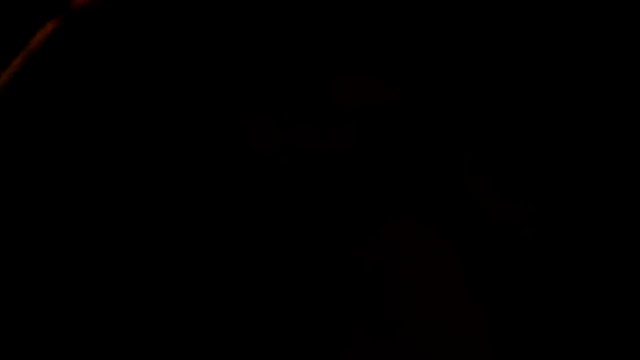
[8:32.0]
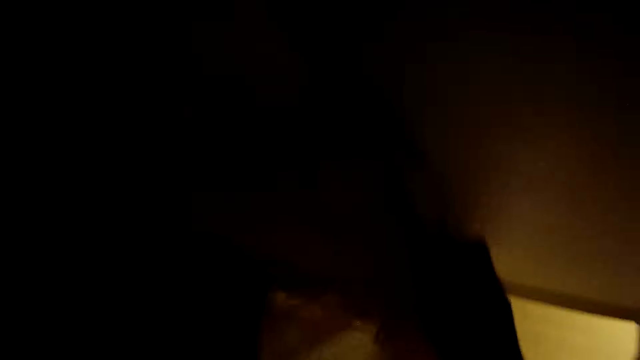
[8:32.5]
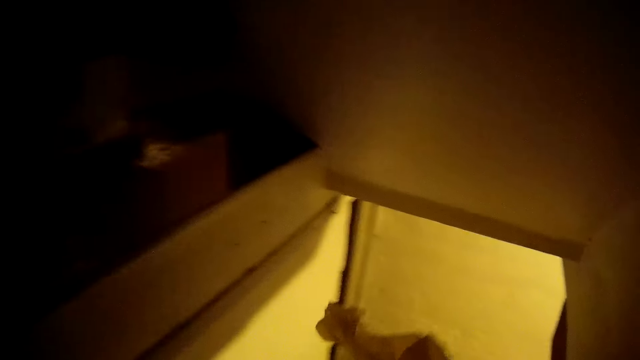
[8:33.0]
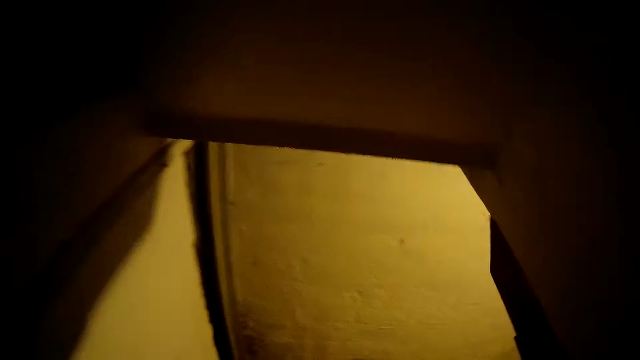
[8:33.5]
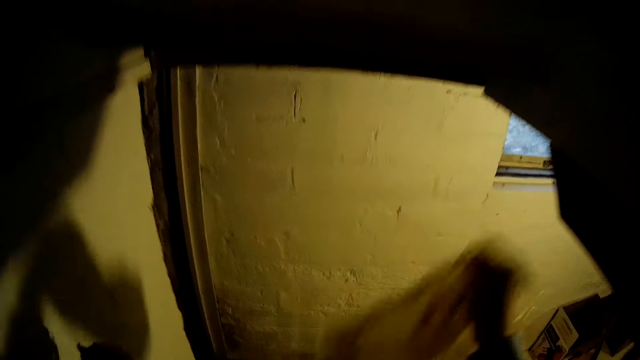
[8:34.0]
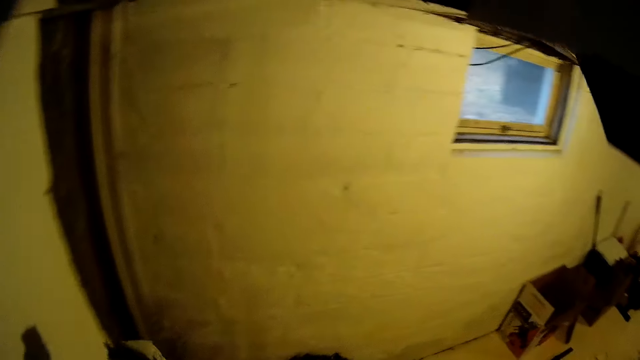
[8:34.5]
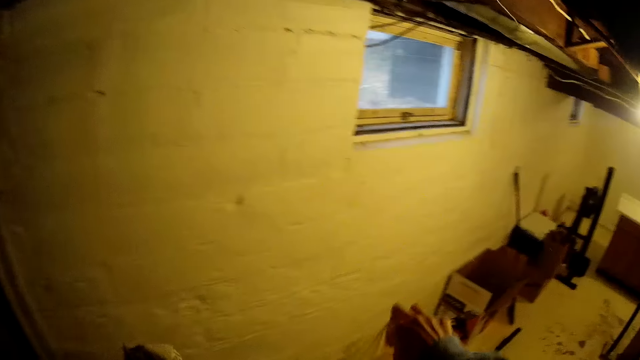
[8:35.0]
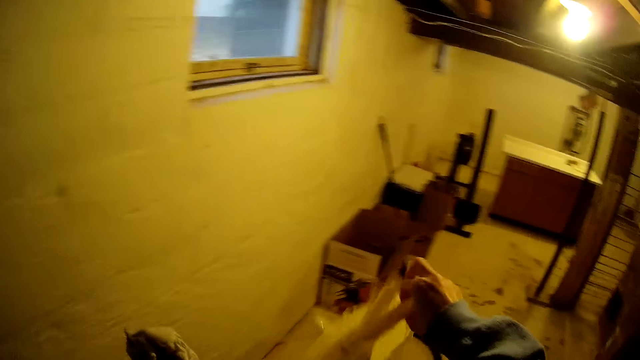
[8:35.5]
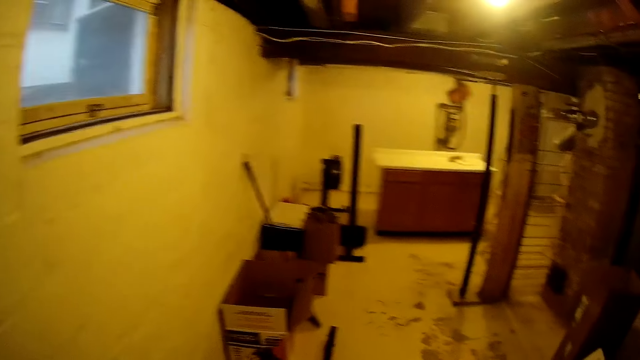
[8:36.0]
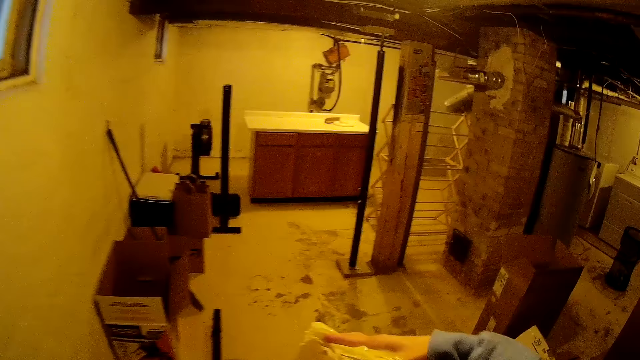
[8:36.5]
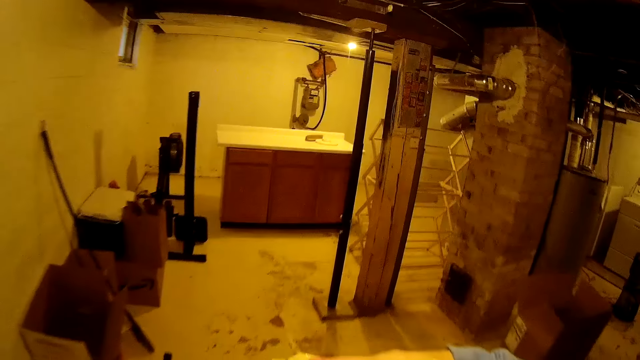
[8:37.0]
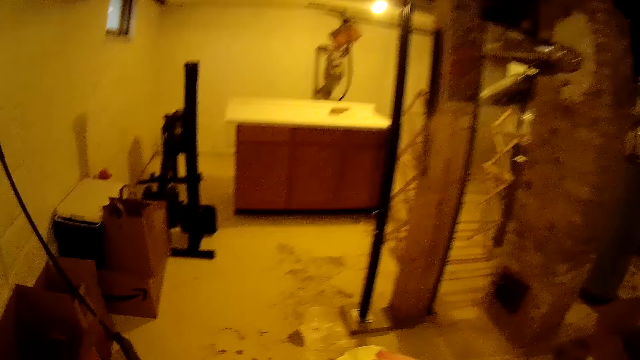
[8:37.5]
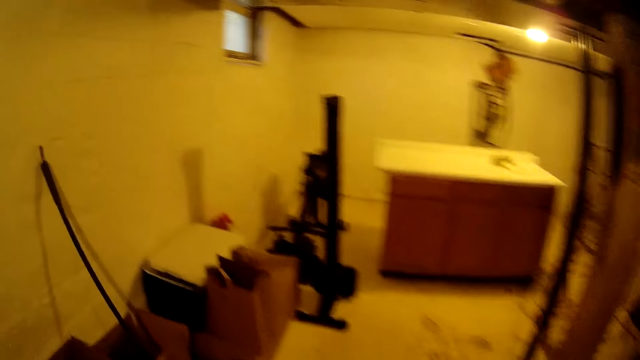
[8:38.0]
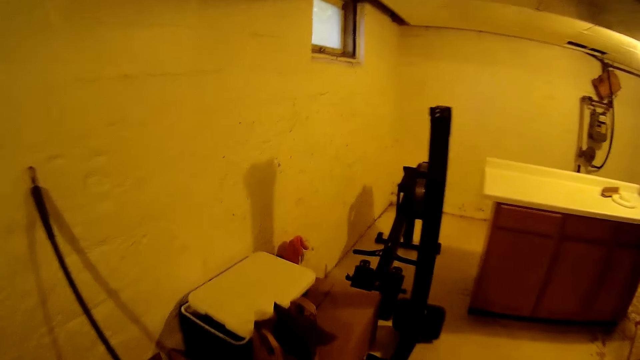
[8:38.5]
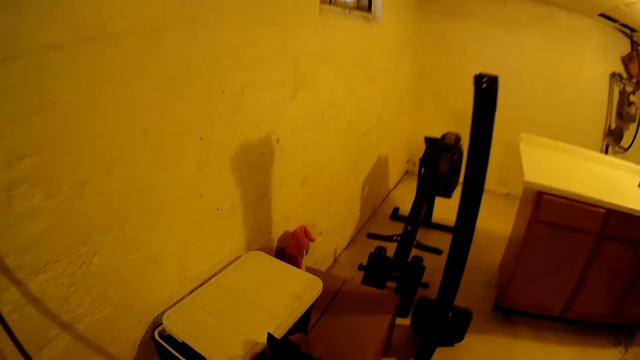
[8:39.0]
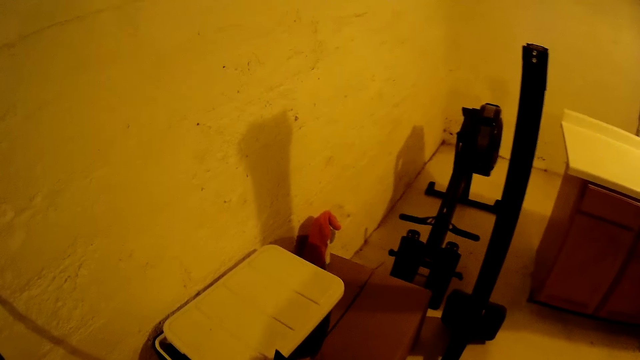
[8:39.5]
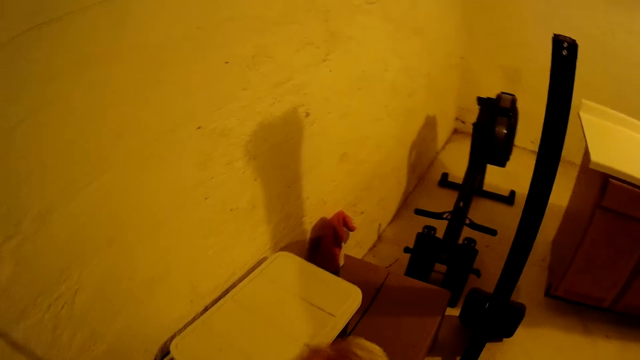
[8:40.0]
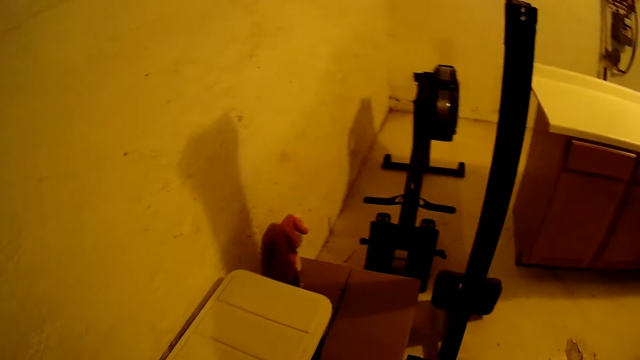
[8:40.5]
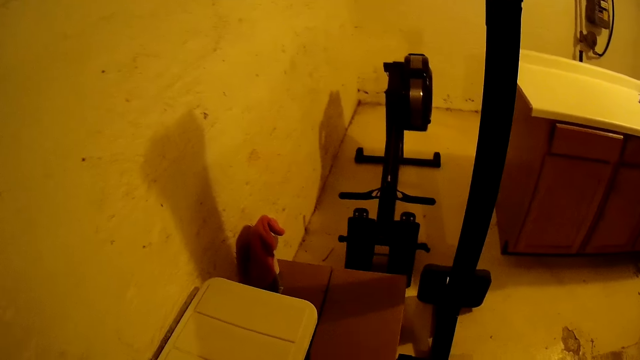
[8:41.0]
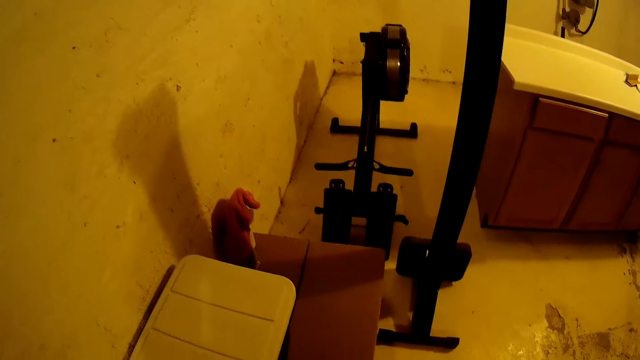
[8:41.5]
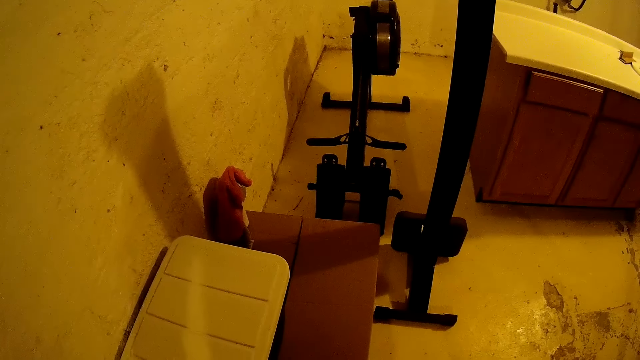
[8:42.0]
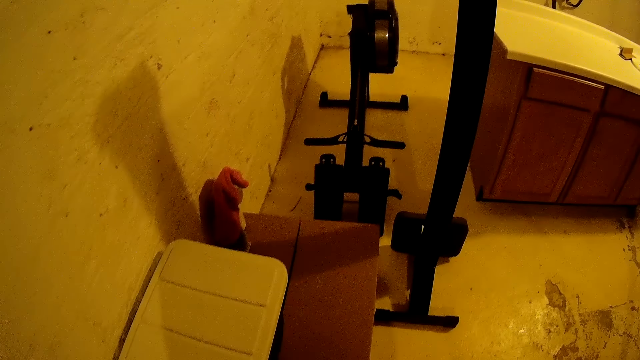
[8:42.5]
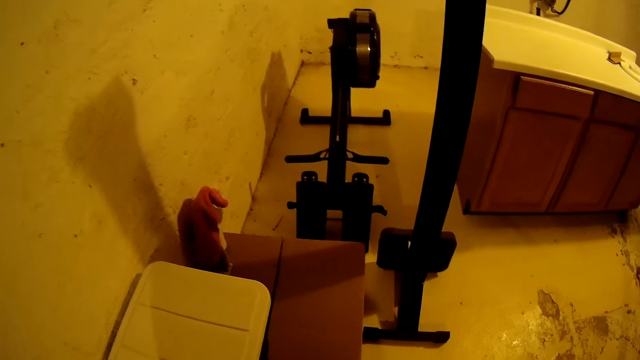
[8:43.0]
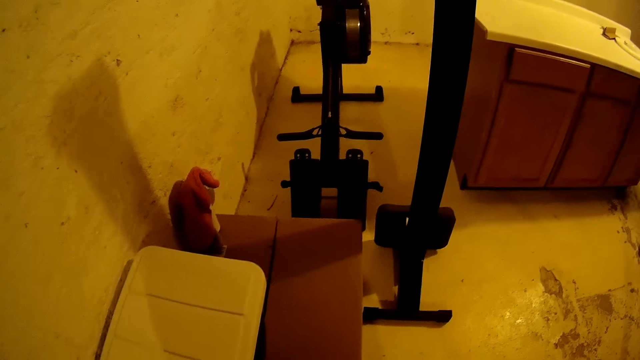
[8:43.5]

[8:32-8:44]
The camera wearer picks up a nylon in his right hand from the wall. He climbs down a staircase. He shakes the nylon in his right hand.

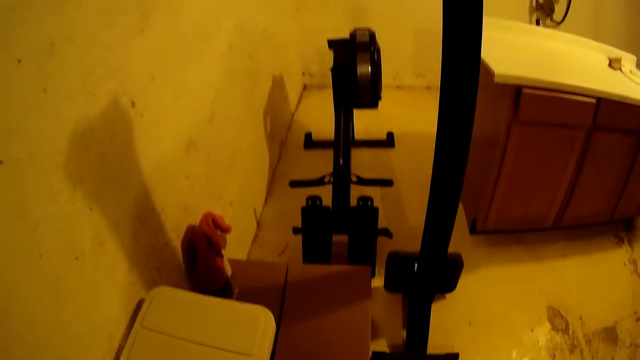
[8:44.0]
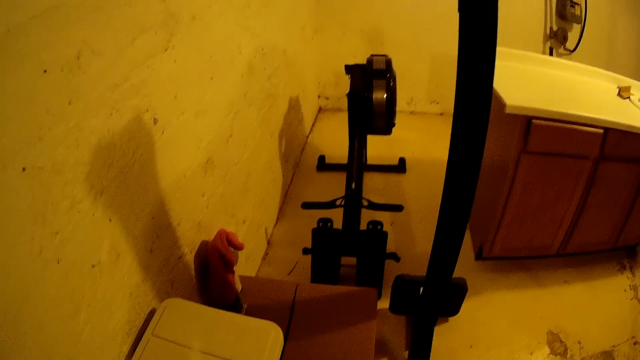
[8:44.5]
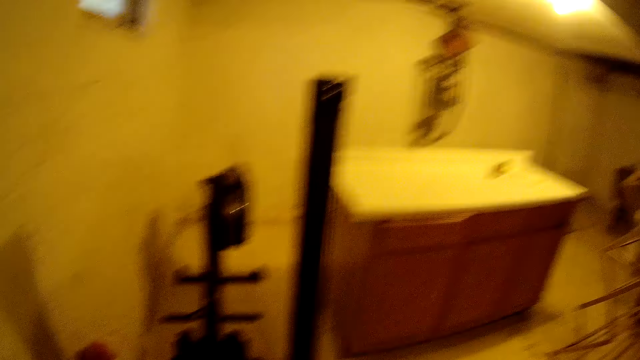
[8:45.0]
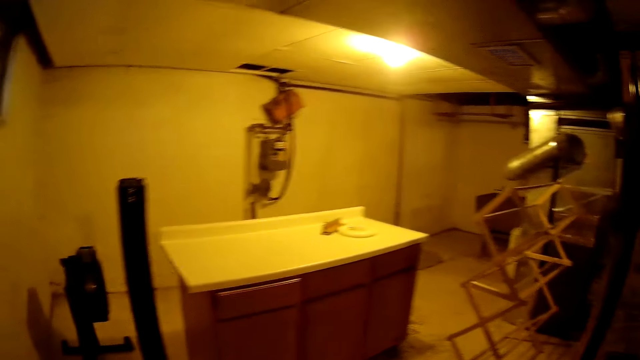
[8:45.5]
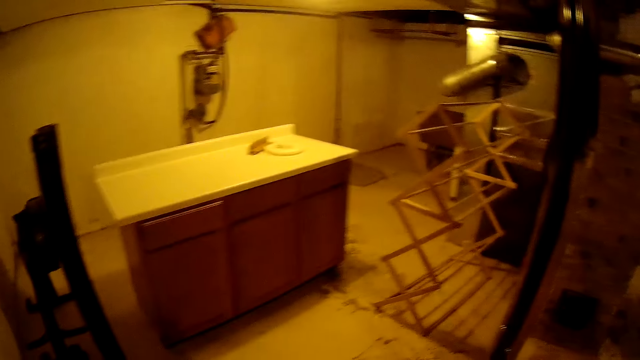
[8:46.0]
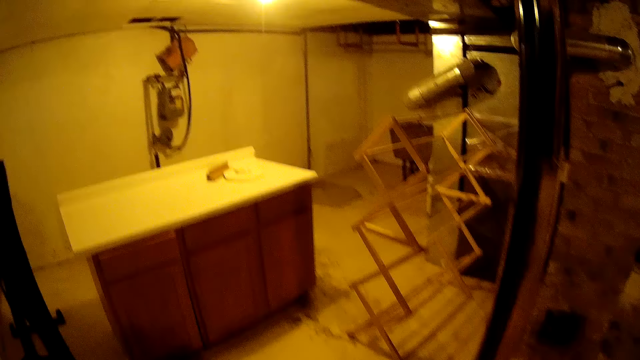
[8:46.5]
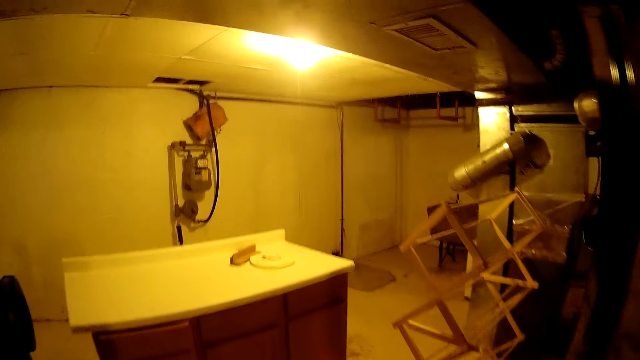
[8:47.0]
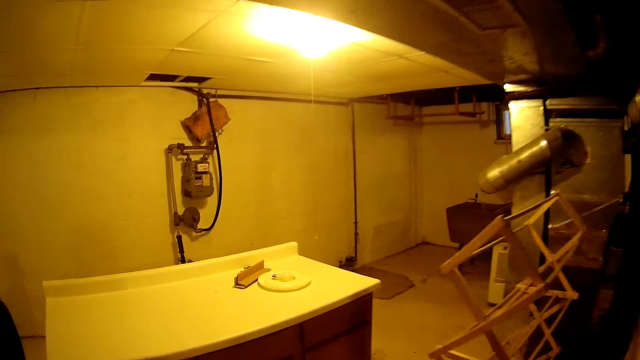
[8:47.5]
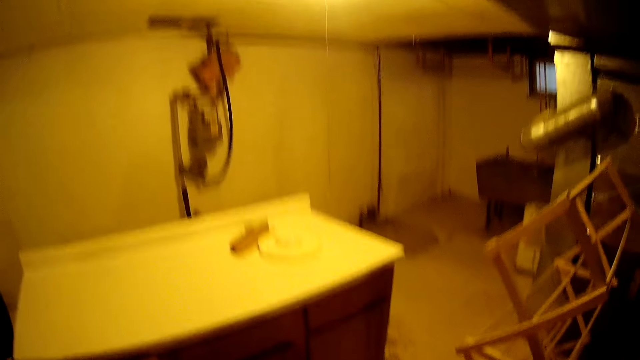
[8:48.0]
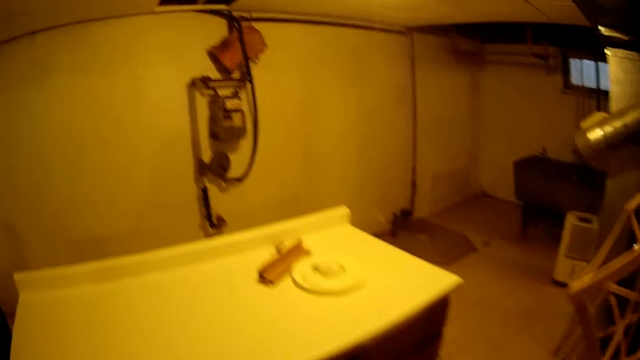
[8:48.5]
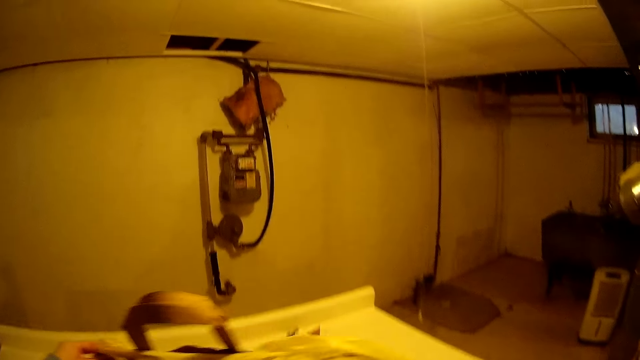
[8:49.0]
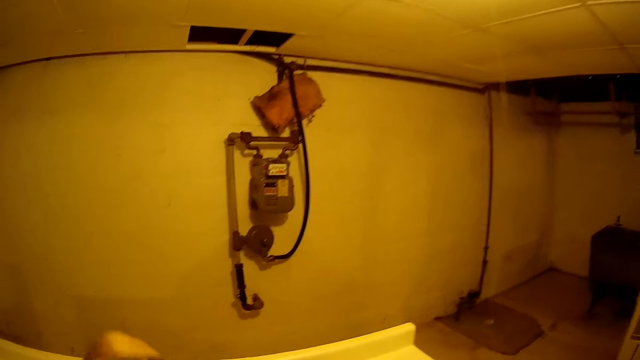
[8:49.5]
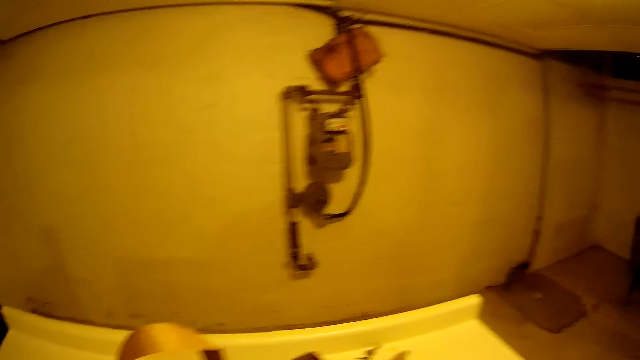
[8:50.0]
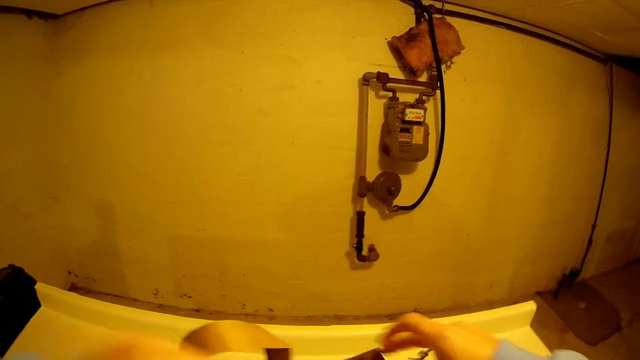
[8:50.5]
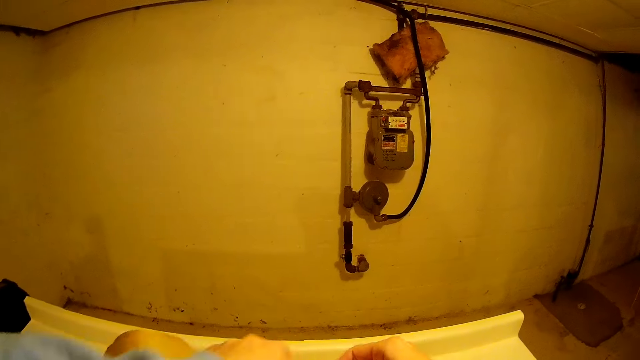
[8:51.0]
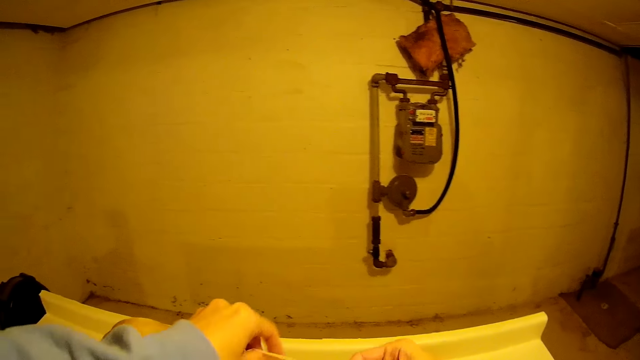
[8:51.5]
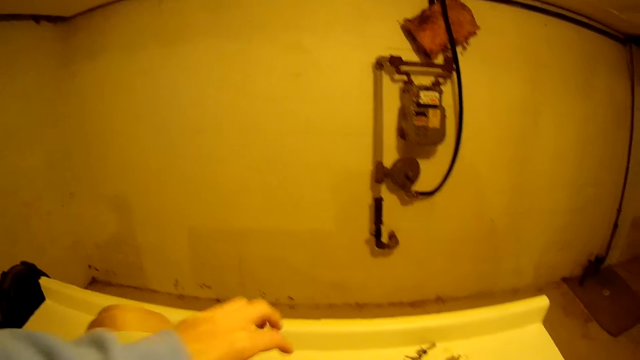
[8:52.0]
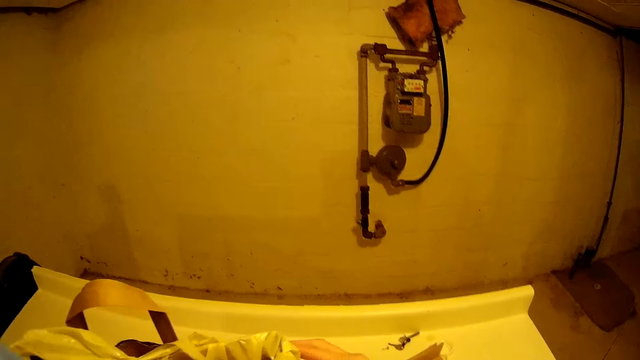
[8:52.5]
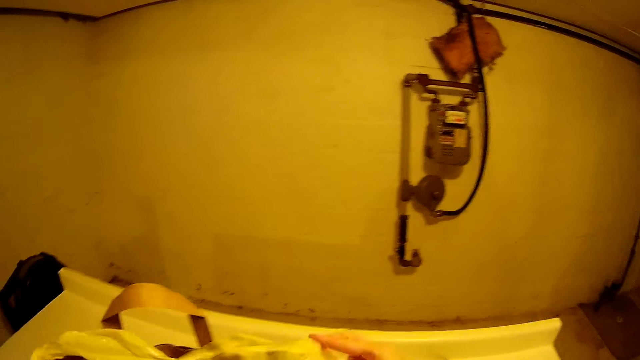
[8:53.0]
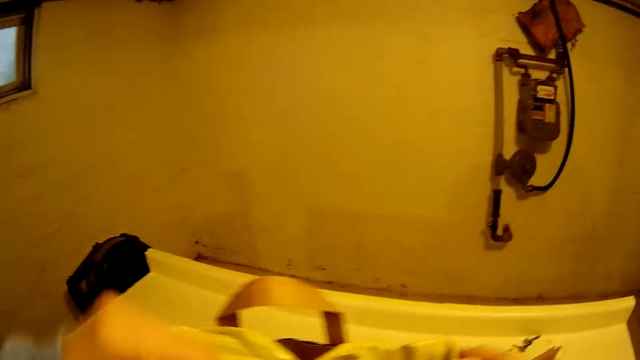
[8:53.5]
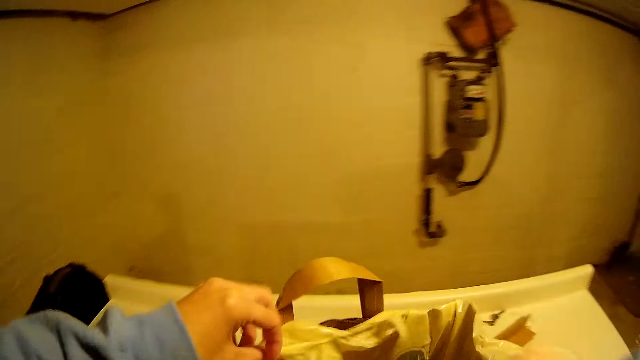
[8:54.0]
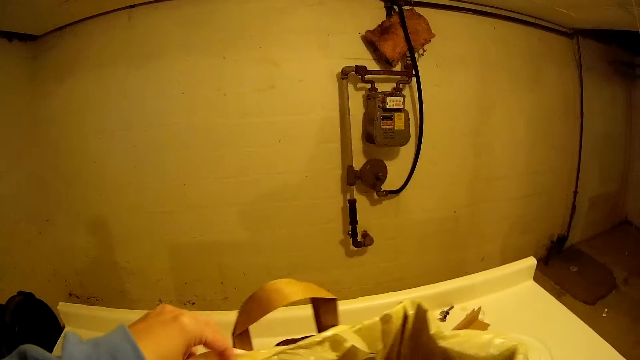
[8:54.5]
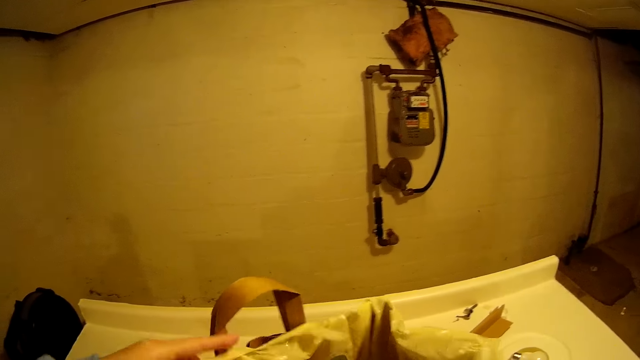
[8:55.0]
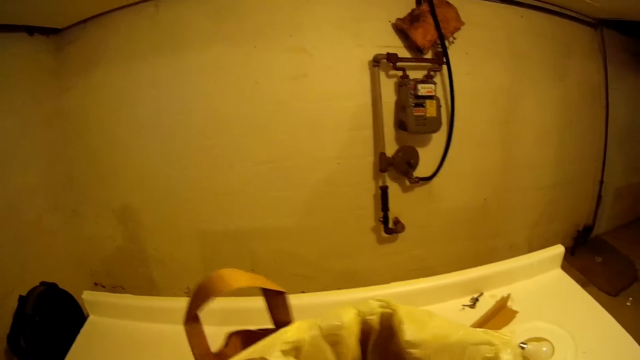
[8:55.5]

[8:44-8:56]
The camera wearer places a bag on a table with both hands. They adjust the nylon in the bag on the table with both hands. They straighten the polythene paper well.
